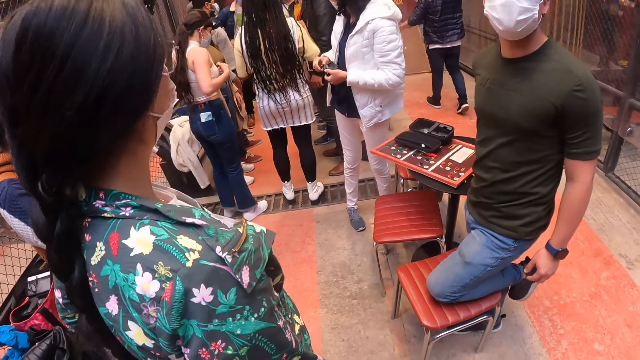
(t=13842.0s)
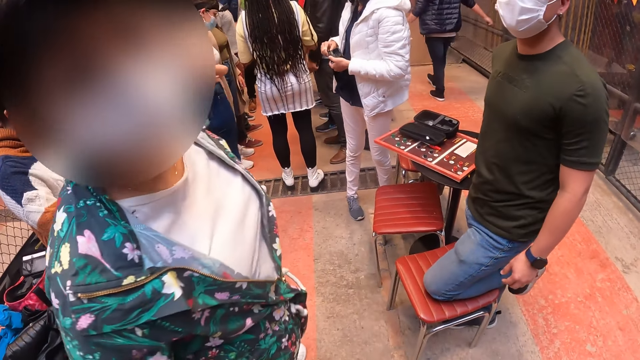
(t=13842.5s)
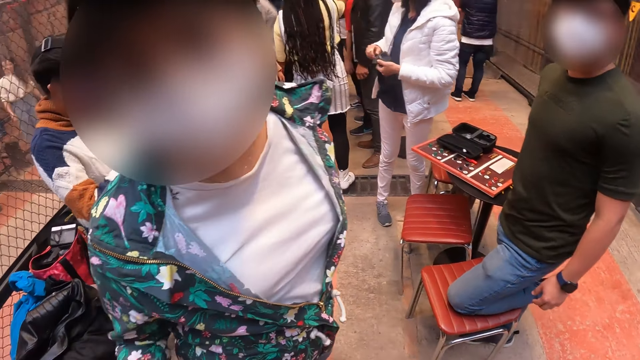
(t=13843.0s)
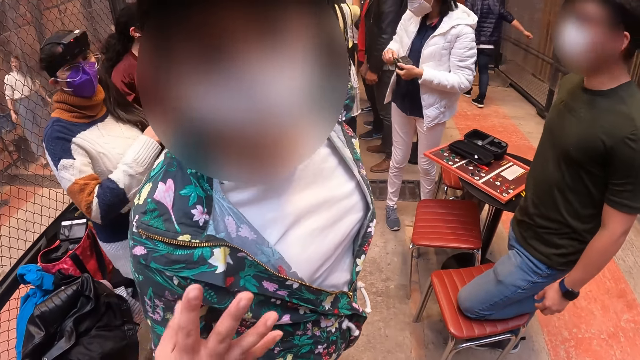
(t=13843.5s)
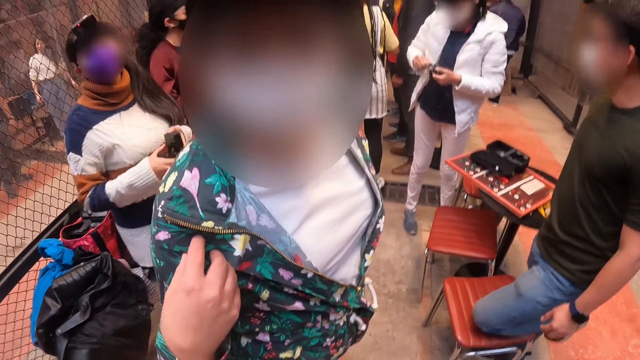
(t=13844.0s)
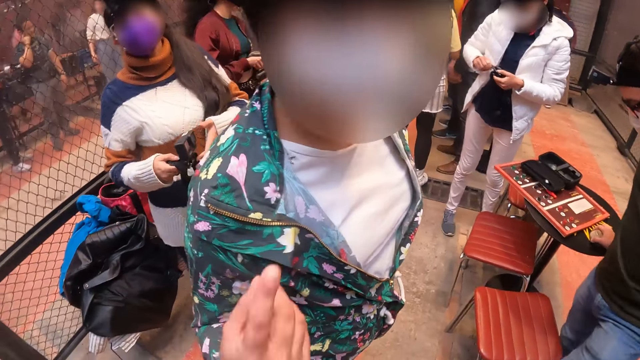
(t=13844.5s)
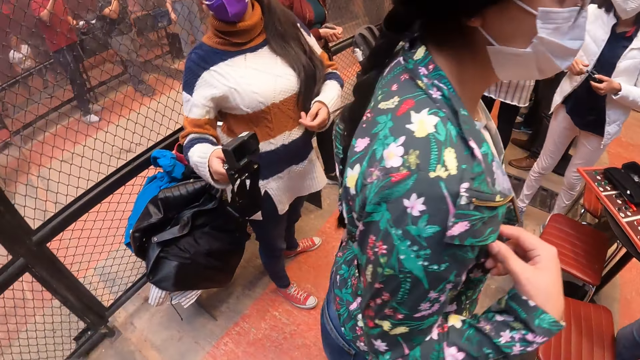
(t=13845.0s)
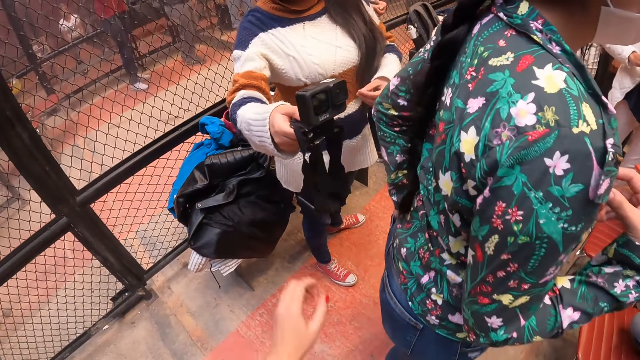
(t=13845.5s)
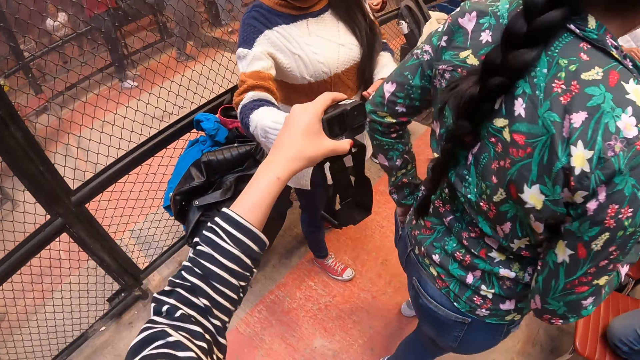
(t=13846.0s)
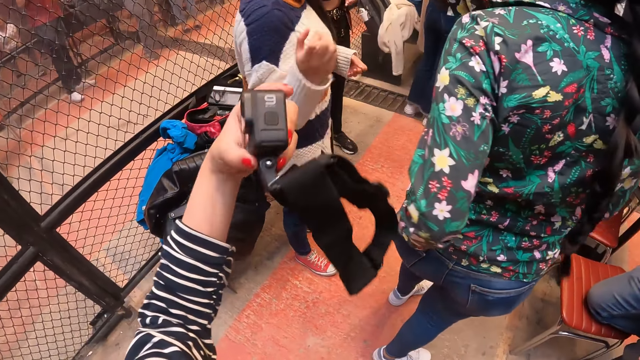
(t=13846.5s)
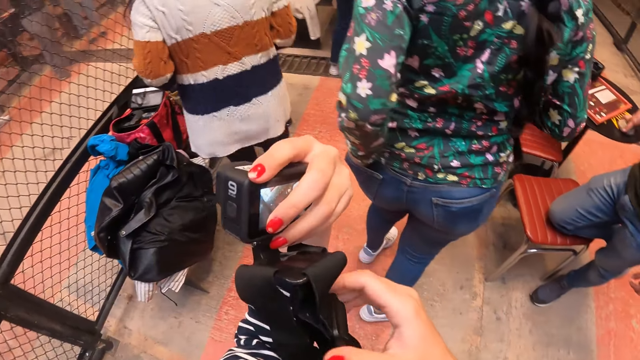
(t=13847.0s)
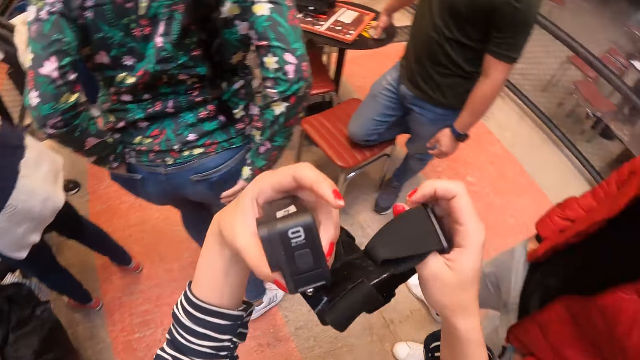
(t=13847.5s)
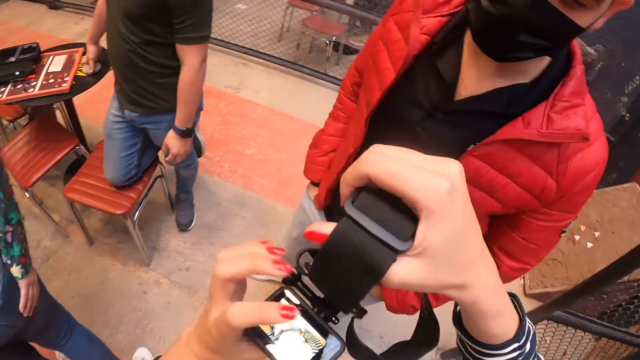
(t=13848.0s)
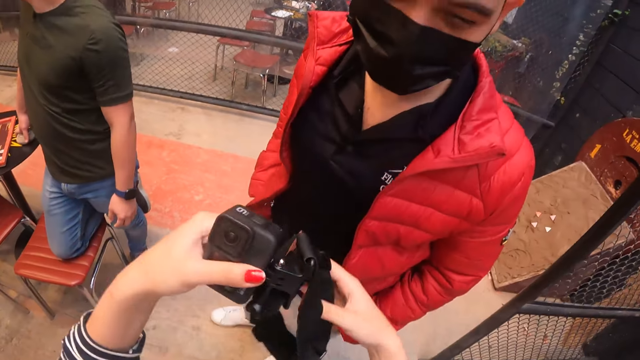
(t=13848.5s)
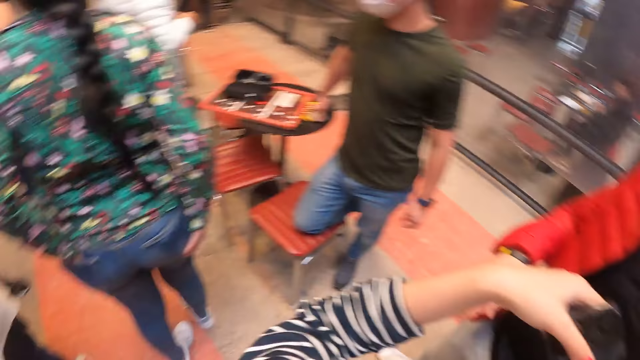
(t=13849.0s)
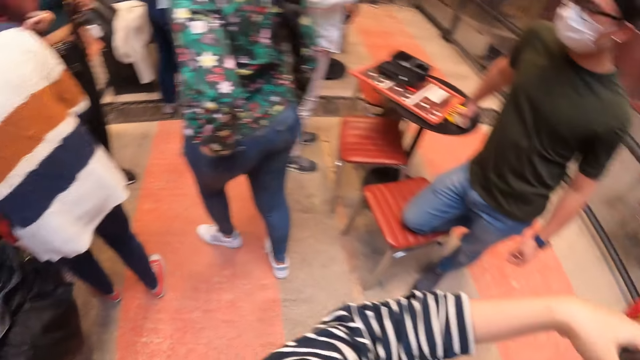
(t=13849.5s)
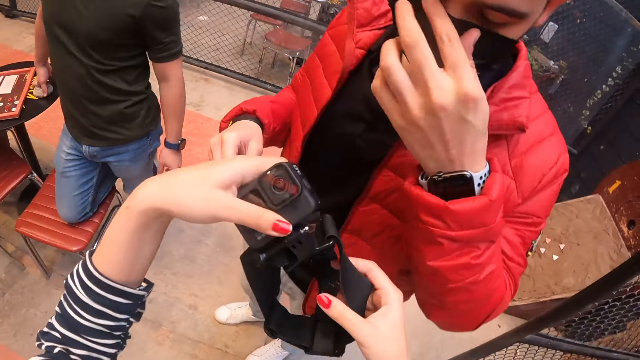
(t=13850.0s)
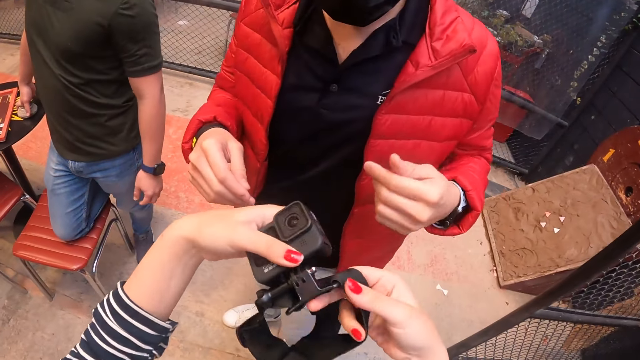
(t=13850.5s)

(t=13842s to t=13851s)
The woman converses with the camera wearer. Another woman holds a camera in her left hand. The other woman passes the camera from her left hand to her right hand. The other woman passes the camera from her right hand to the camera wearer's left hand. The camera wearer collects the camera from the other woman with her left hand. She holds the camera and its band with both hands.

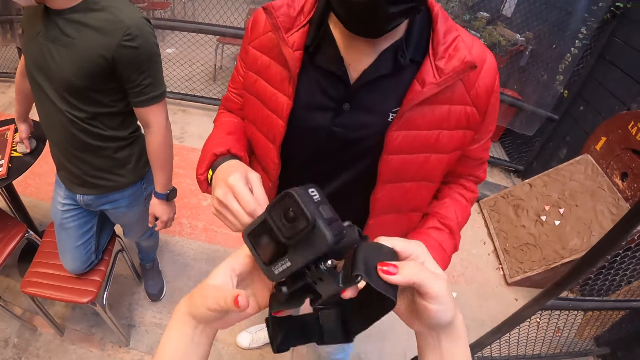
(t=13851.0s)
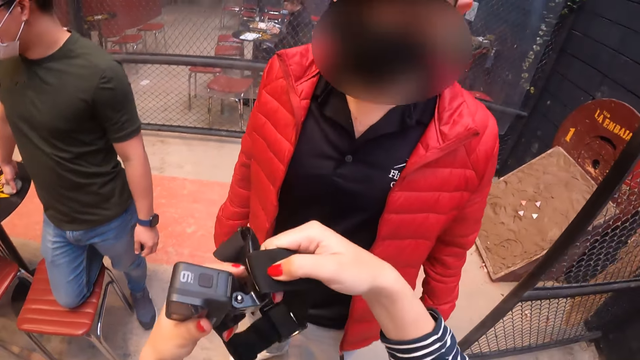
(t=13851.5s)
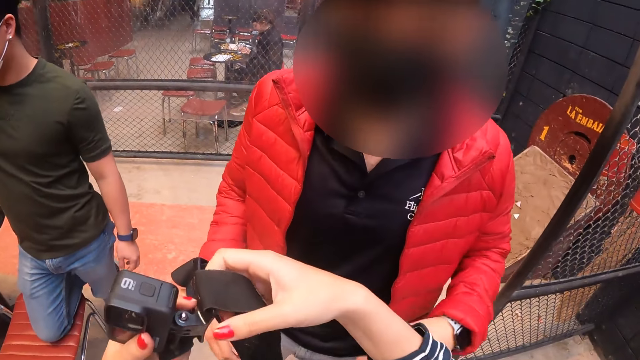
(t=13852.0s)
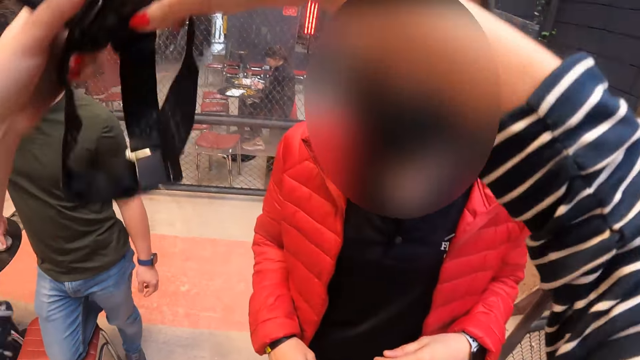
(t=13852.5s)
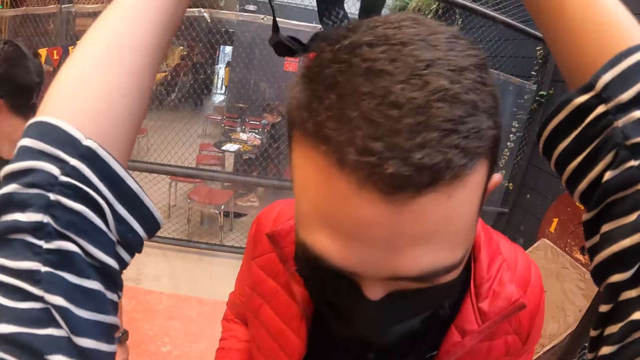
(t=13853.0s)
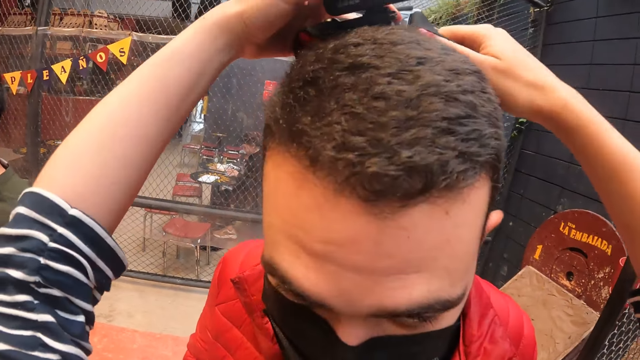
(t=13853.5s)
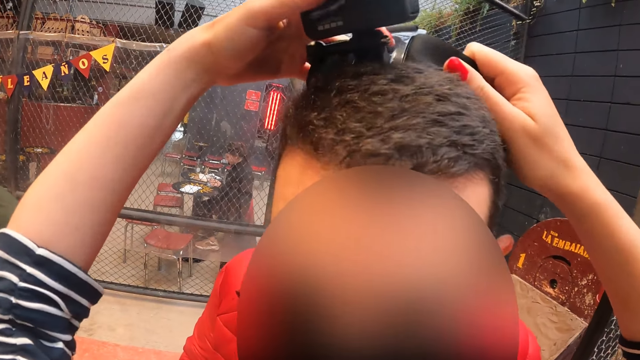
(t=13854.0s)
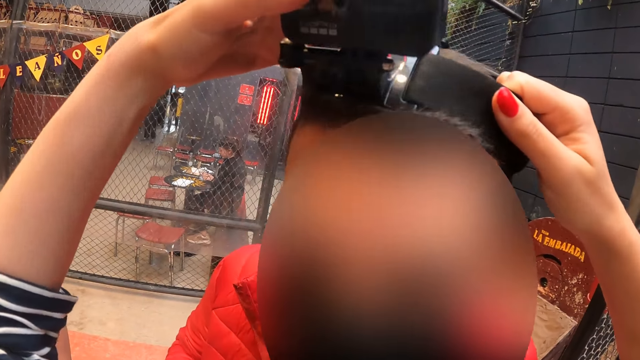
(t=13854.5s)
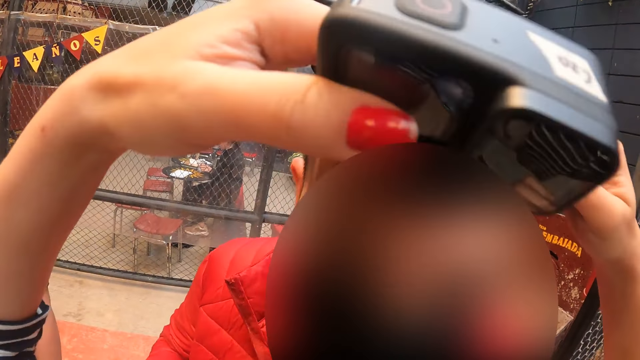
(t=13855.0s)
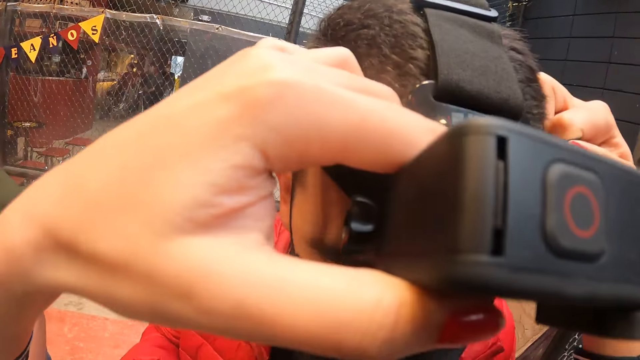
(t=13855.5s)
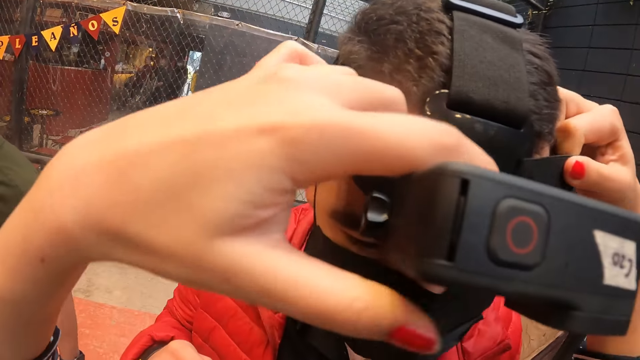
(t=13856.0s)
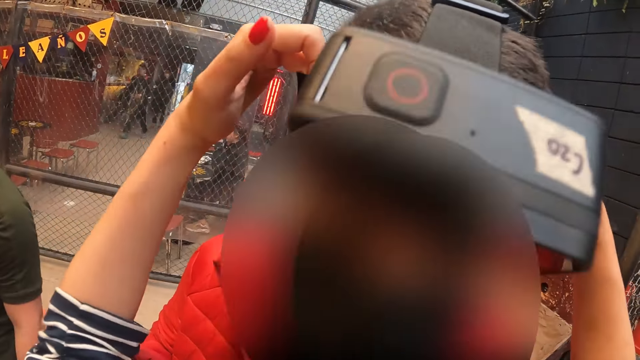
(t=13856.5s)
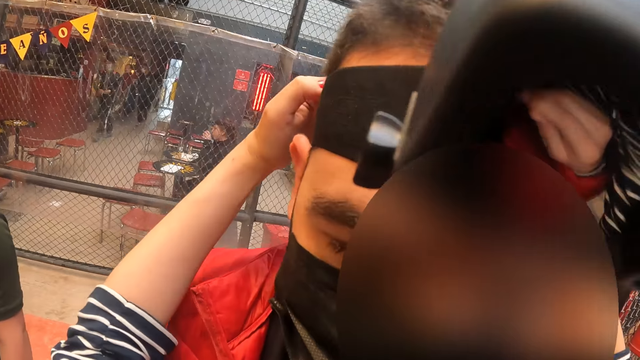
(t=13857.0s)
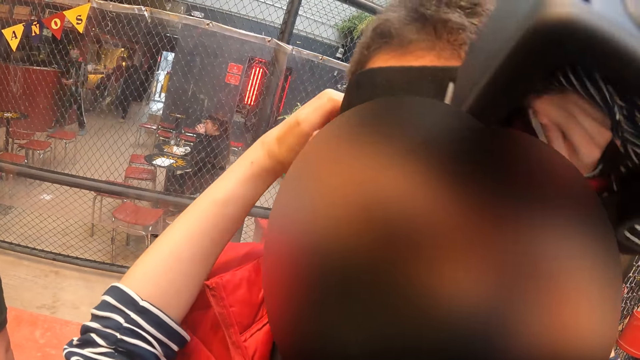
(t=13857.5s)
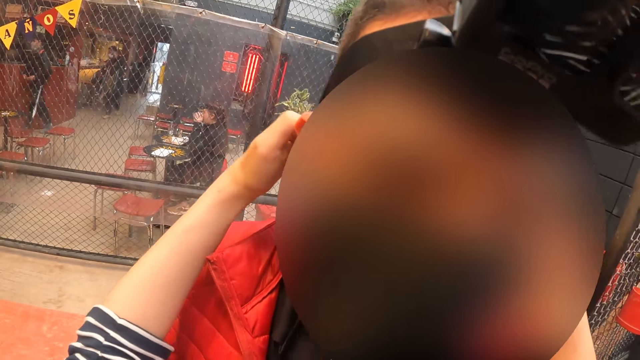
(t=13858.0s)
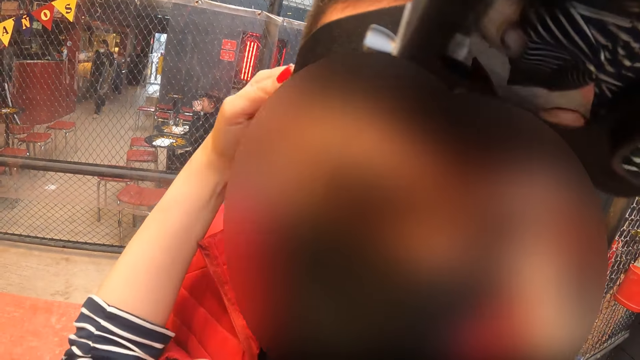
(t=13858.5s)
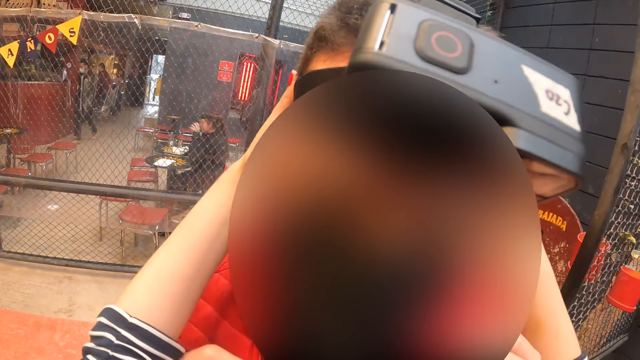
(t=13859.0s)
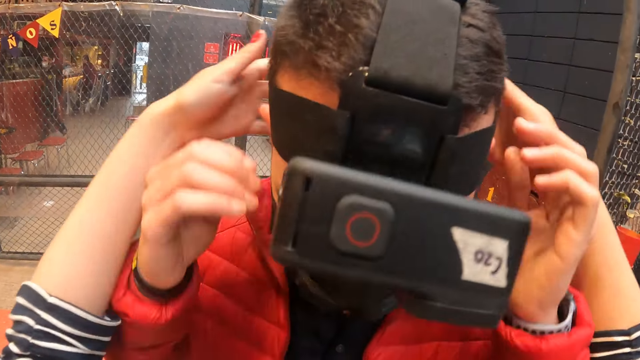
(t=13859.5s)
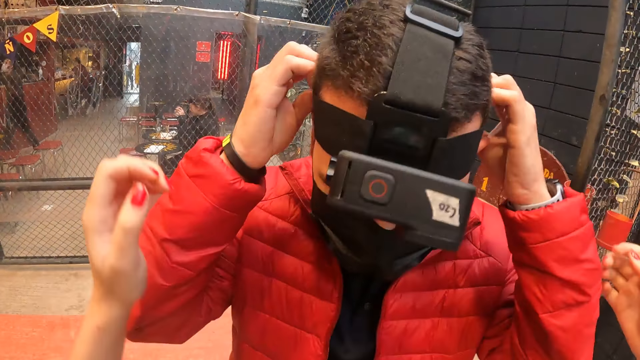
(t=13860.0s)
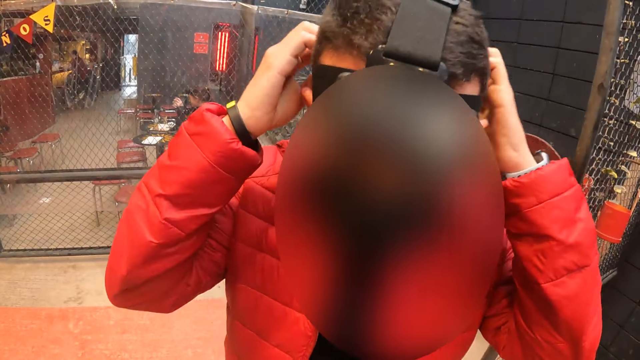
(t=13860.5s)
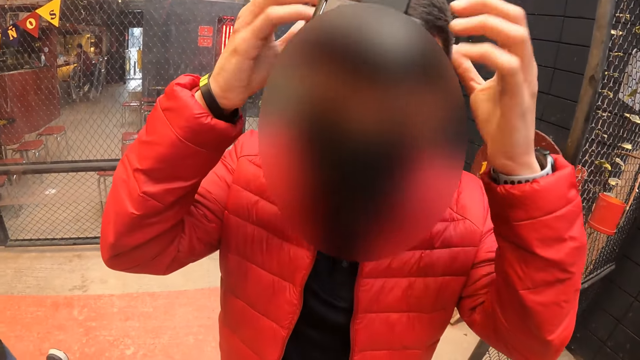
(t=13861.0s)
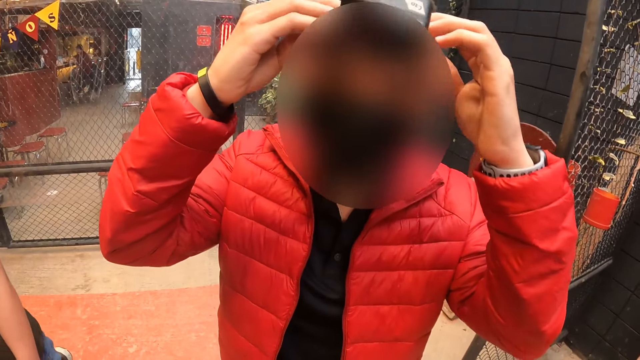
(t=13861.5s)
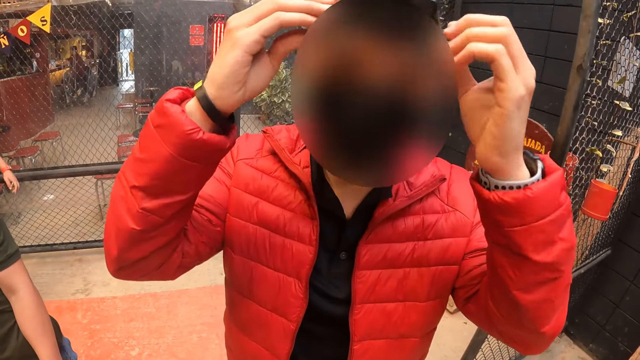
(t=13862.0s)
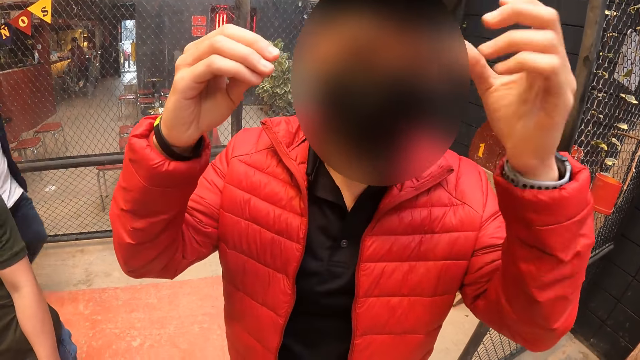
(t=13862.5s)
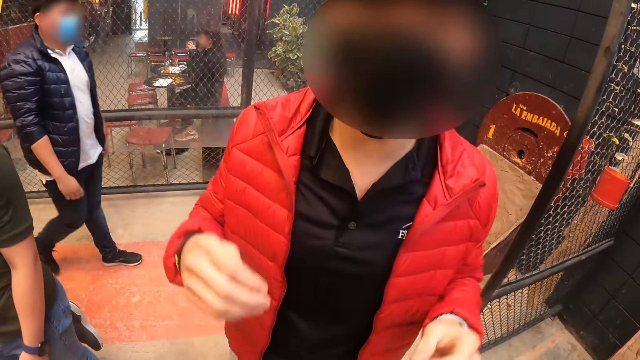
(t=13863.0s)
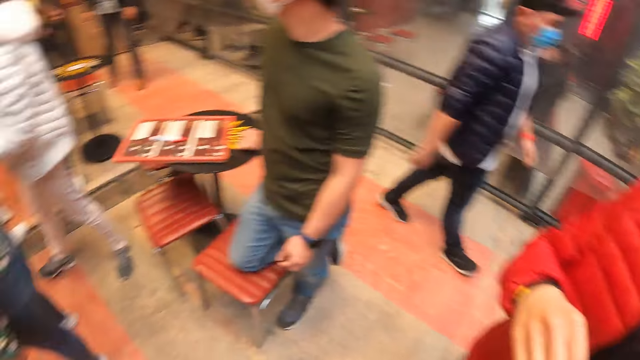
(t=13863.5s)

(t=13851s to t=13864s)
The camera wearer wears the camera in her hands on the man's head with both hands. The man adjusts the camera on his head with both hands. The man converses with the camera wearer.
